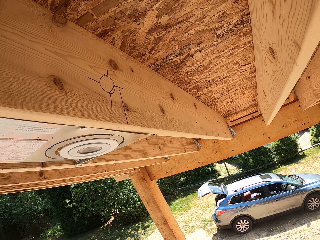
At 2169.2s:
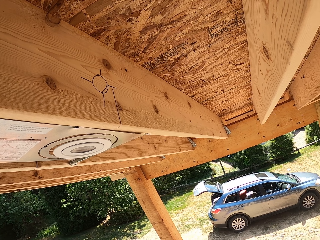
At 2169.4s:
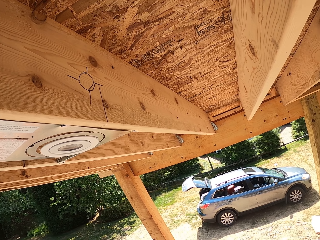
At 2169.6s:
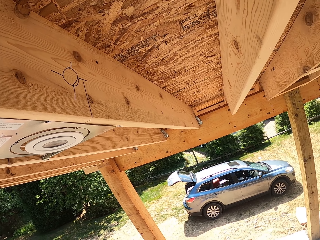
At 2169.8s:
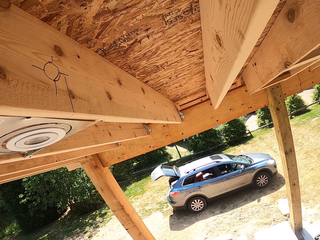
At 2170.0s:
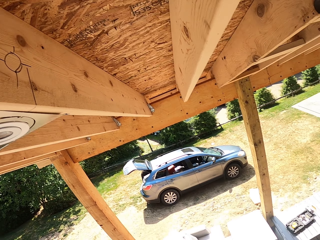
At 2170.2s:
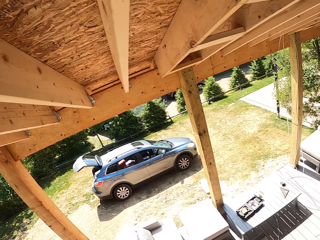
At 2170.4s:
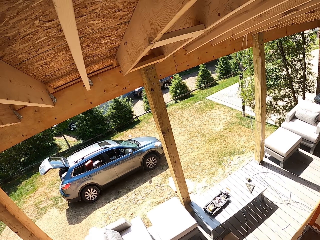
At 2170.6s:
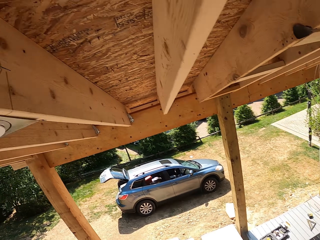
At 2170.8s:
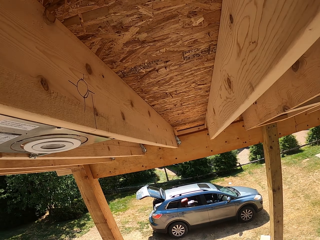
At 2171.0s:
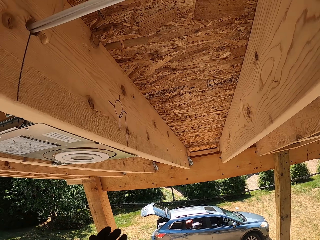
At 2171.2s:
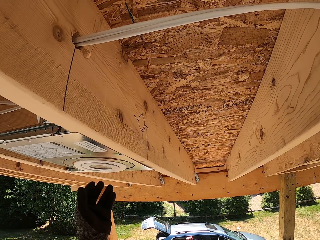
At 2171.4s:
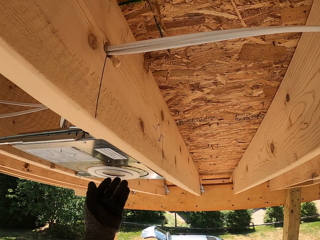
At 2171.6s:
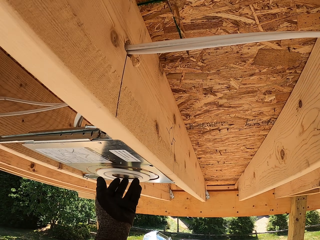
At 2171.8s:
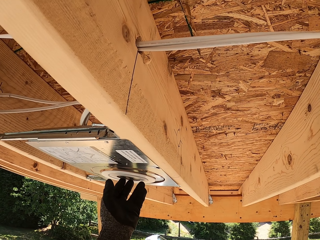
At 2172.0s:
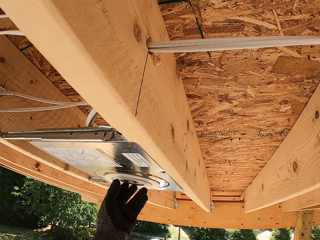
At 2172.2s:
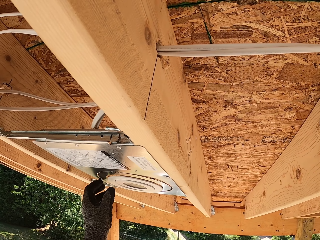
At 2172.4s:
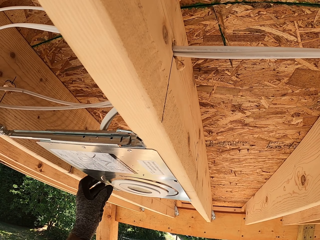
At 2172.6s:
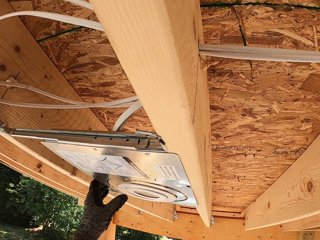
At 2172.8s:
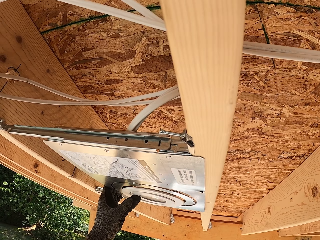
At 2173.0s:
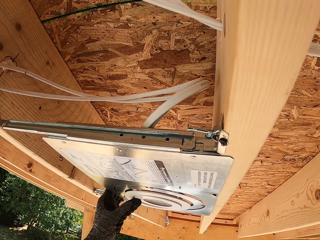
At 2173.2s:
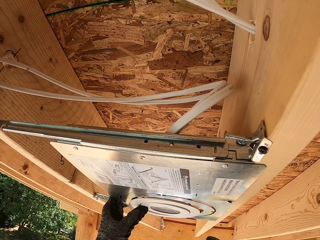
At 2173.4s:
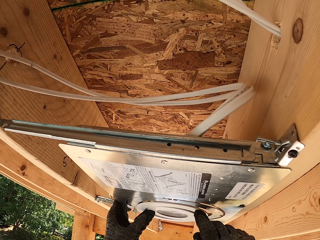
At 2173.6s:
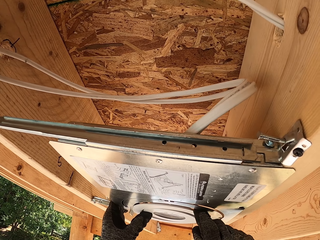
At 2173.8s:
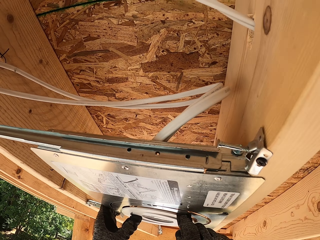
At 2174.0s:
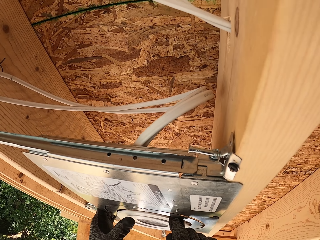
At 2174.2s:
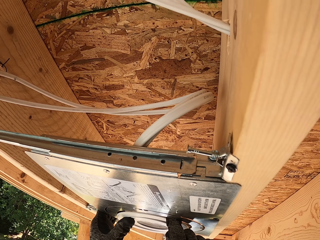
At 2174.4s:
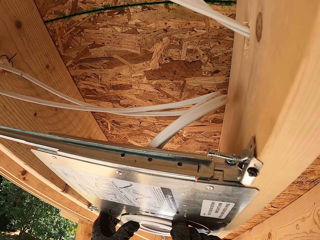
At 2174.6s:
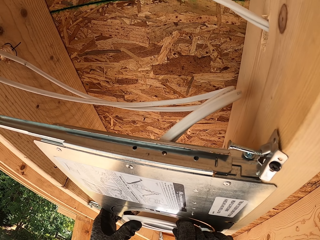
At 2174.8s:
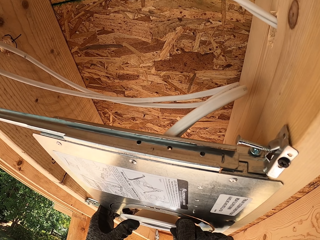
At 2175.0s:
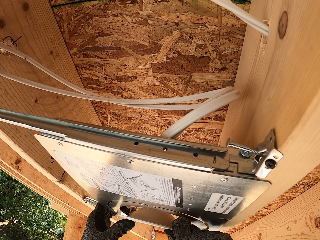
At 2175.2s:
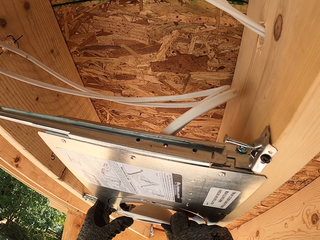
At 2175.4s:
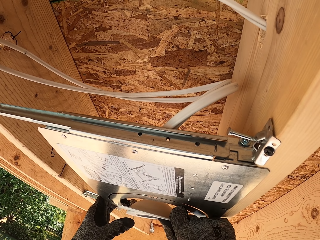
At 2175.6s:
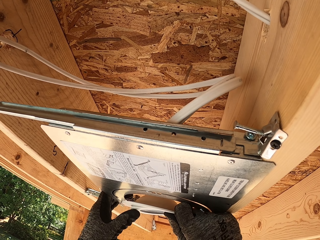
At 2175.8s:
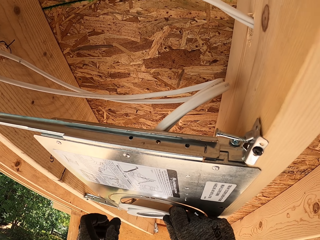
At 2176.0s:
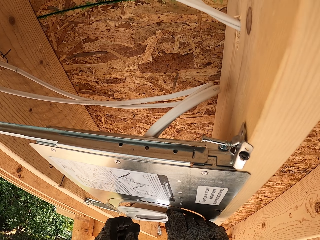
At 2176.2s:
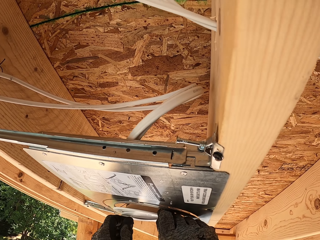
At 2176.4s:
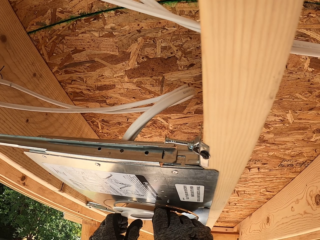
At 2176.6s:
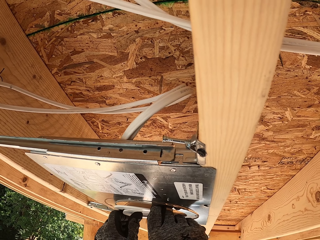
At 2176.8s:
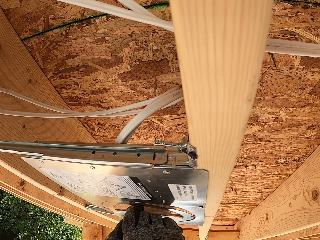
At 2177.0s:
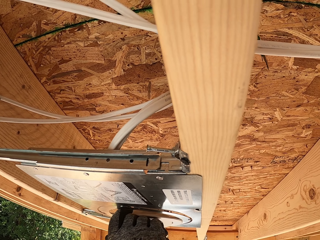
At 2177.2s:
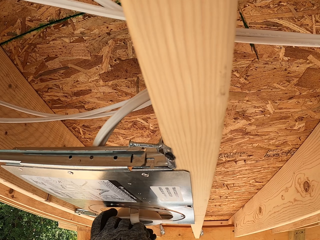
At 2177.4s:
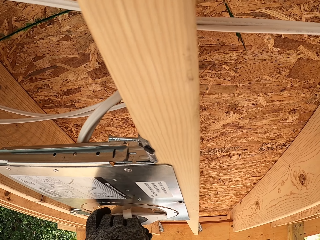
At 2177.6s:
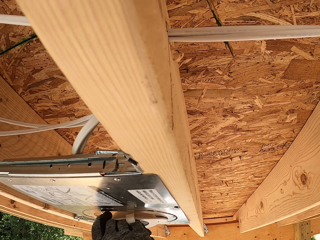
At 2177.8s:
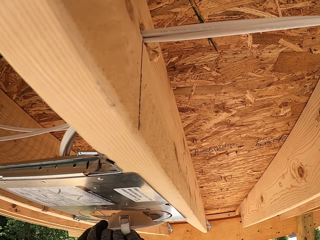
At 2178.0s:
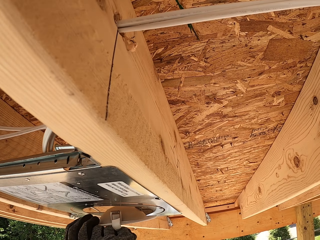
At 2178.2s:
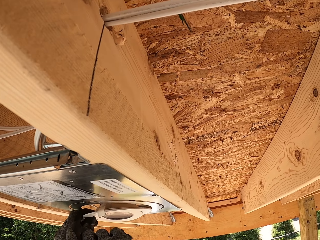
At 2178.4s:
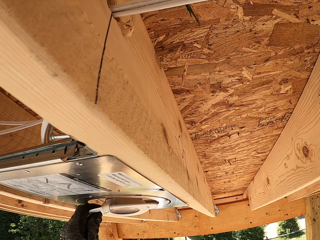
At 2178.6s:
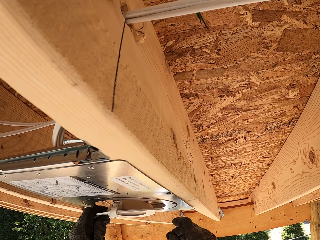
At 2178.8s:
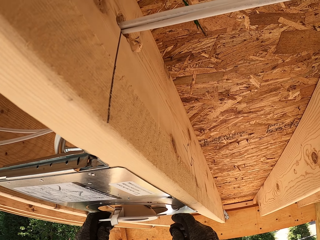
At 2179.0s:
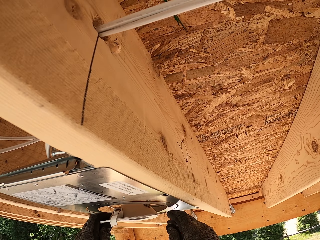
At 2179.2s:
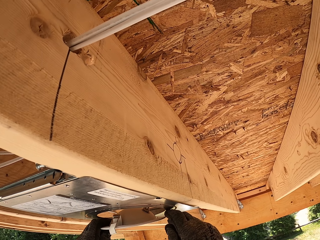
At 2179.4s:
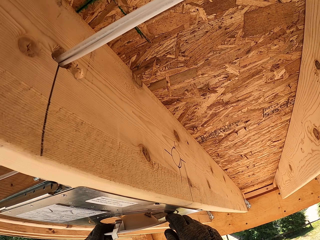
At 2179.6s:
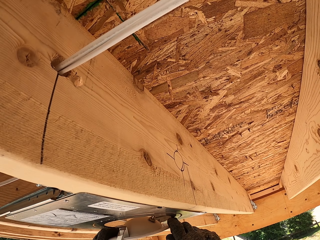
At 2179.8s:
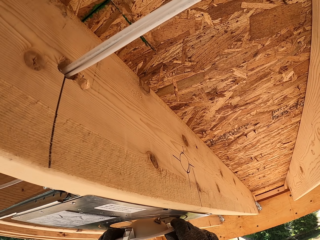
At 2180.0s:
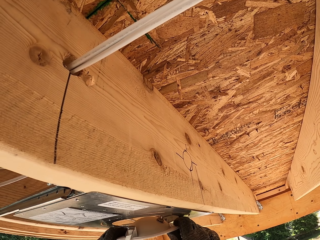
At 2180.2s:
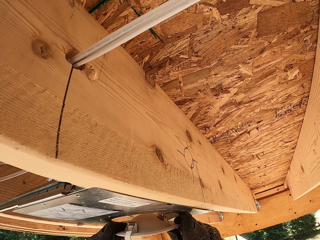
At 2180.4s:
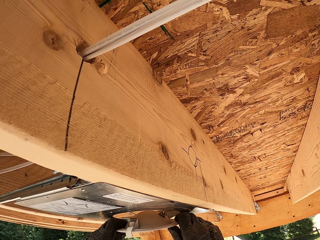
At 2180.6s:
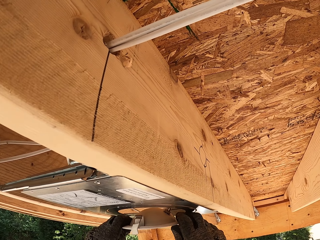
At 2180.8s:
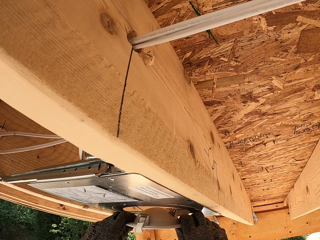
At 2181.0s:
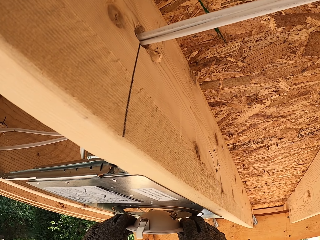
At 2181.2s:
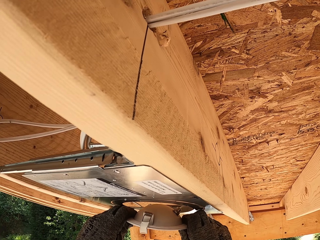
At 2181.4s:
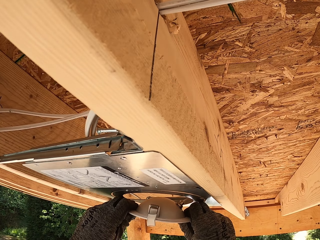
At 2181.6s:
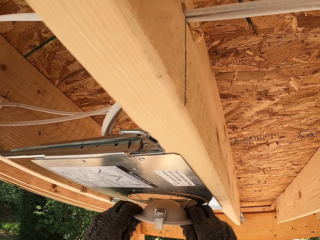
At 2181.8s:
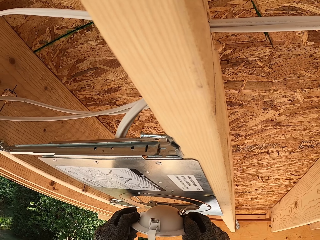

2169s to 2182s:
The camera wearer adjusts the LED light. They fix a circular bulb.

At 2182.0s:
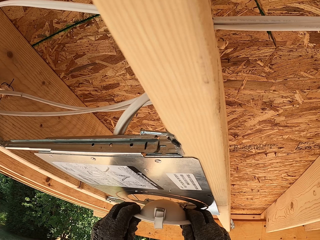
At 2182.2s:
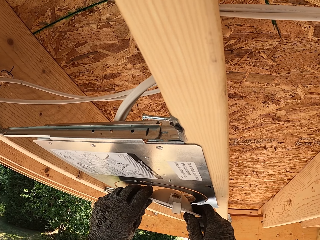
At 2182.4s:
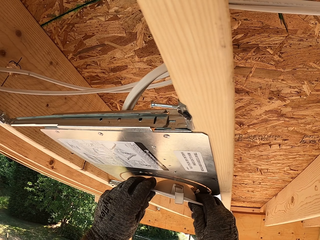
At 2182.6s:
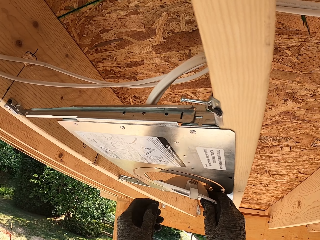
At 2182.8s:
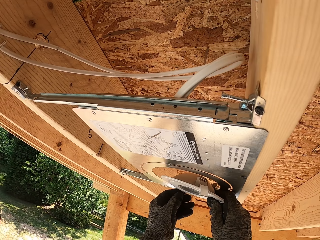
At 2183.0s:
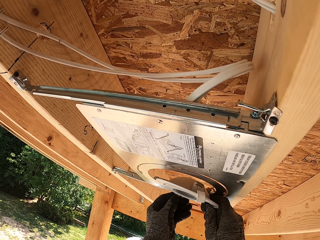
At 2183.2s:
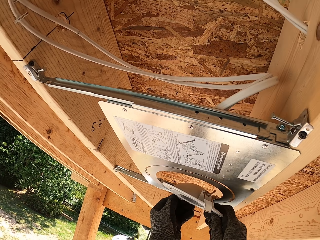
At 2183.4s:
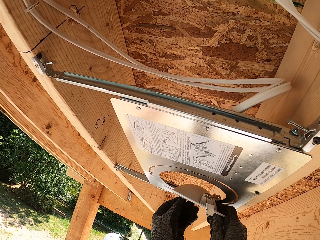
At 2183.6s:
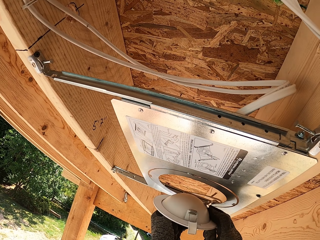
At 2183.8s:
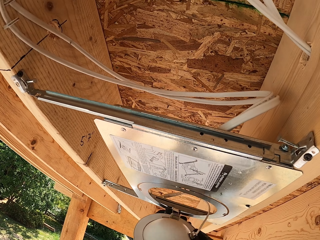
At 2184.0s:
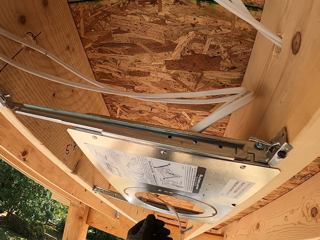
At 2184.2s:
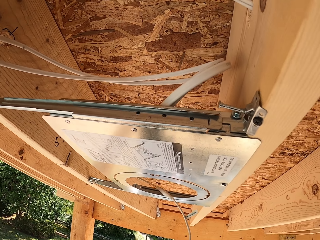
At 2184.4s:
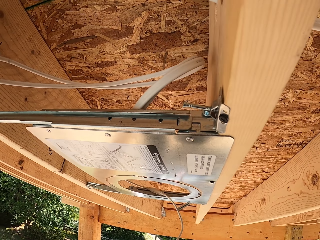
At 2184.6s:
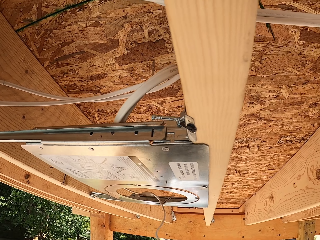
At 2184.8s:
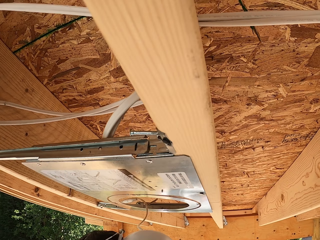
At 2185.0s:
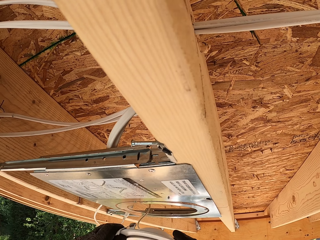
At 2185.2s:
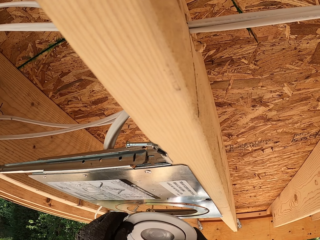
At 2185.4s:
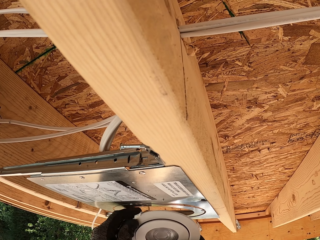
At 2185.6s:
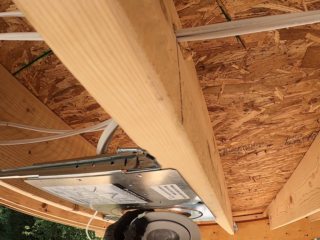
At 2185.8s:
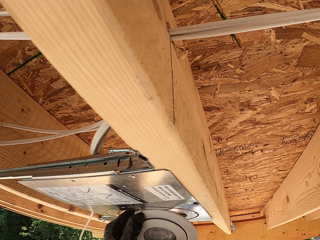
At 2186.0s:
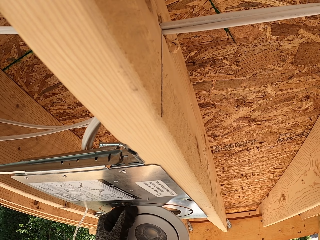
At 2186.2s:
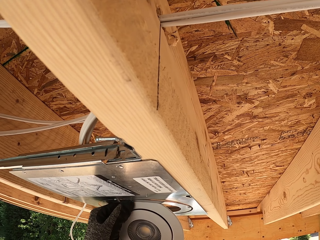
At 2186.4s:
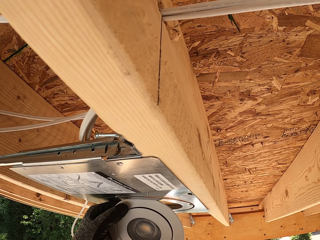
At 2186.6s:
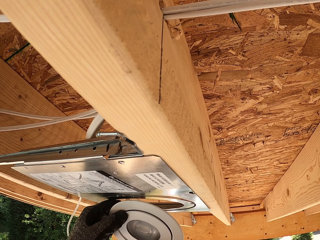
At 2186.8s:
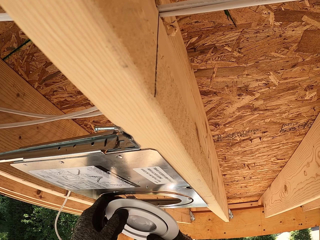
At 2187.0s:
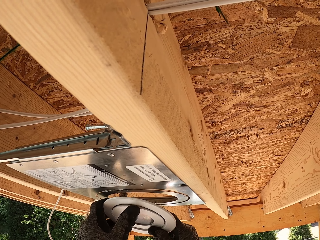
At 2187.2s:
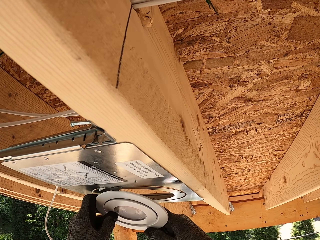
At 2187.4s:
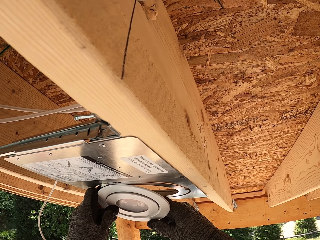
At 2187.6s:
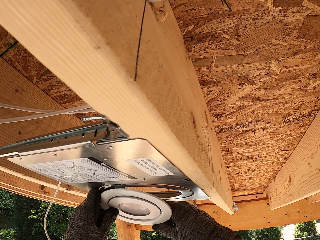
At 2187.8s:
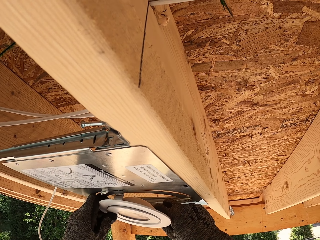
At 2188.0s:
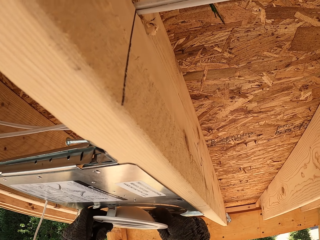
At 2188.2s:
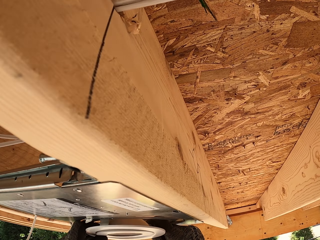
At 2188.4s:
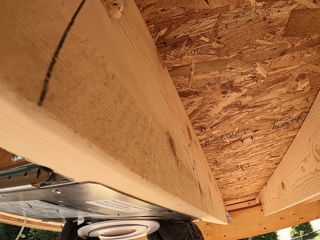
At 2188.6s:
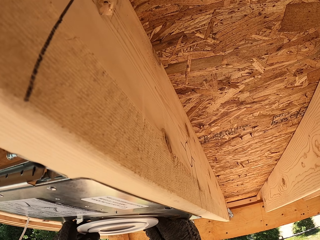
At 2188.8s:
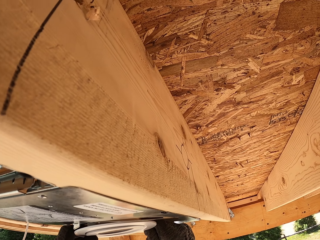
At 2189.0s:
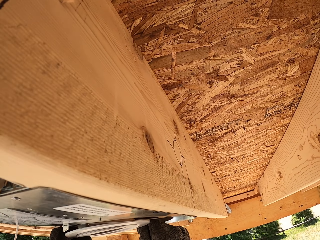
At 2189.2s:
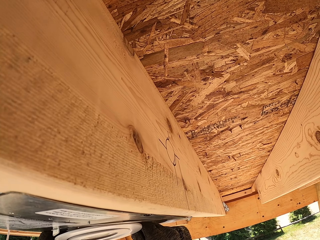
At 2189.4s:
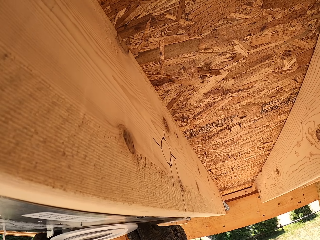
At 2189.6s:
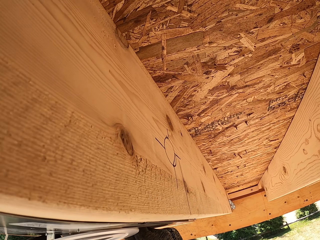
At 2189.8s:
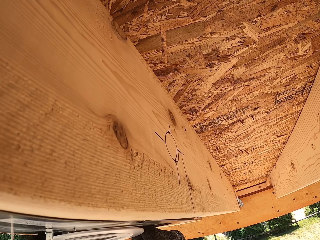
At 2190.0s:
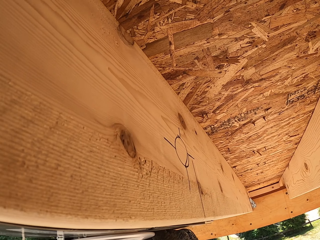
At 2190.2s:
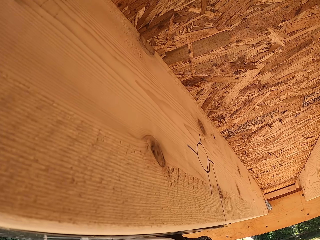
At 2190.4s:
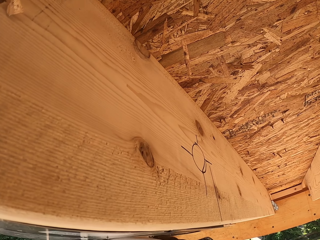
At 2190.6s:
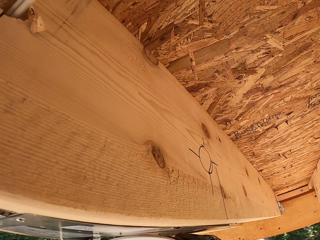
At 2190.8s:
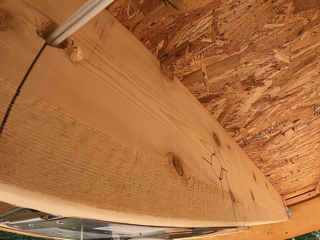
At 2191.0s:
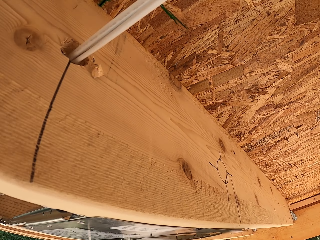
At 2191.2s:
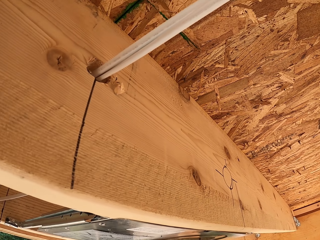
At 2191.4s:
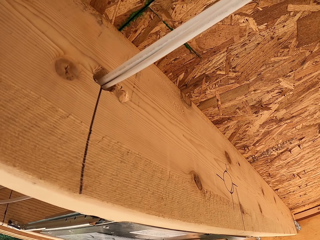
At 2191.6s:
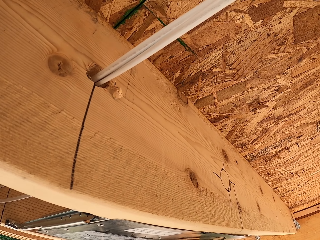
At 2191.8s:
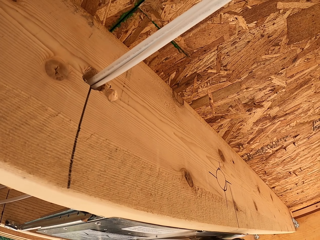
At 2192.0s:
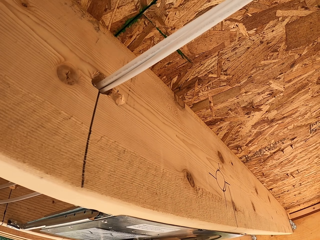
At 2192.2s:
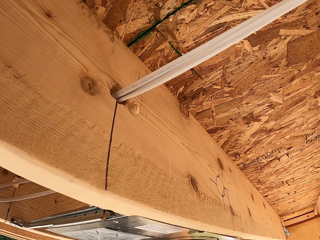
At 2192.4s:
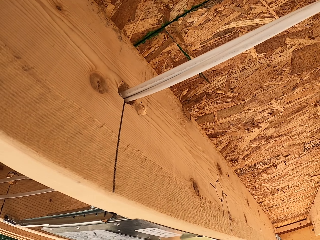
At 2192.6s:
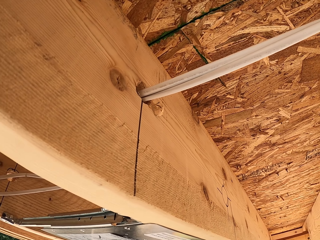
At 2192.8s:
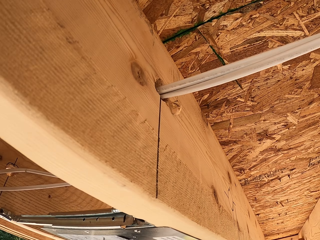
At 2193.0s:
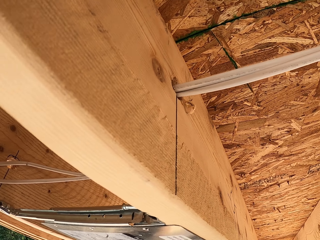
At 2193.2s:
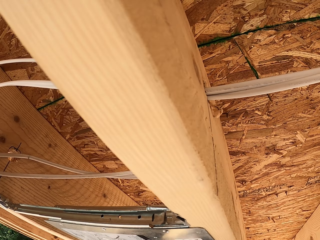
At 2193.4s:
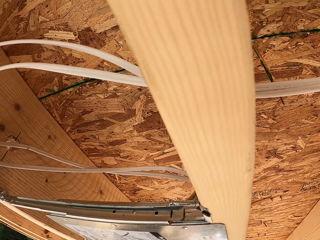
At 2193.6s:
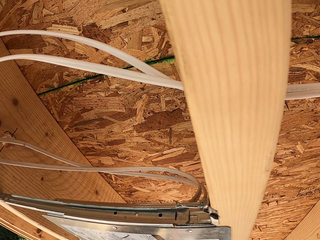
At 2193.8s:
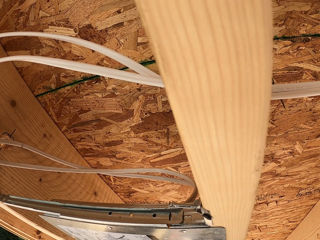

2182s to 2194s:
The camera wearer fits the LED light on the cover.
